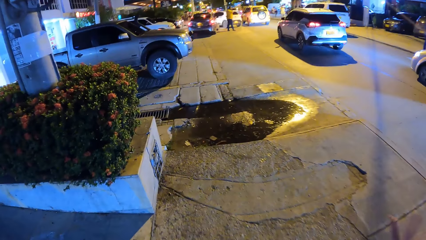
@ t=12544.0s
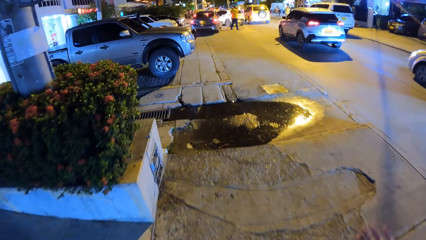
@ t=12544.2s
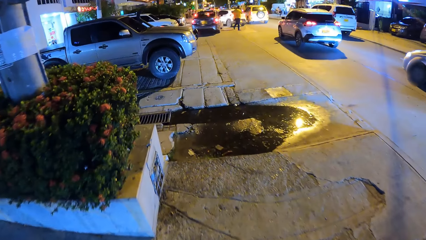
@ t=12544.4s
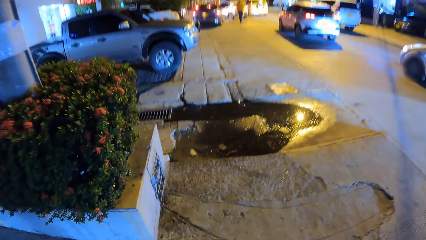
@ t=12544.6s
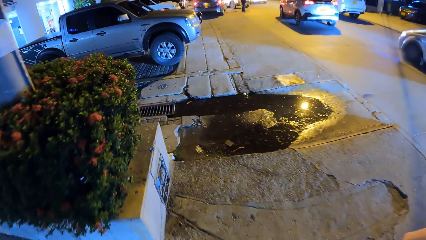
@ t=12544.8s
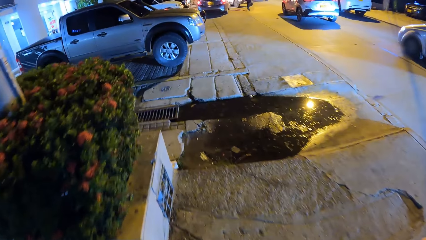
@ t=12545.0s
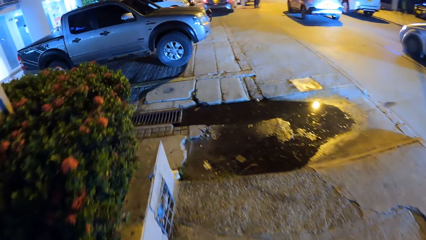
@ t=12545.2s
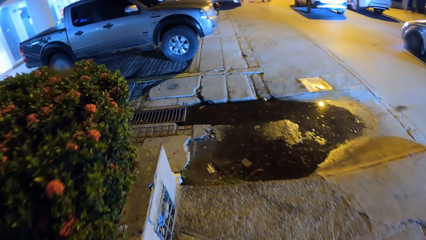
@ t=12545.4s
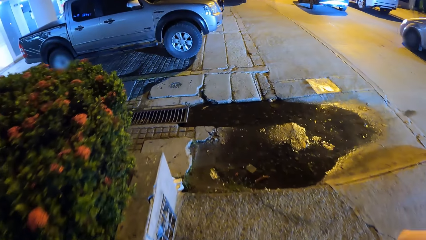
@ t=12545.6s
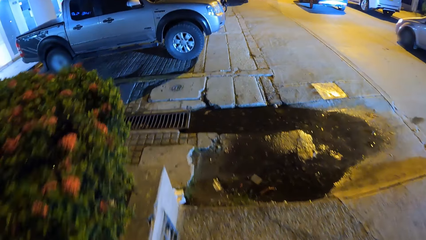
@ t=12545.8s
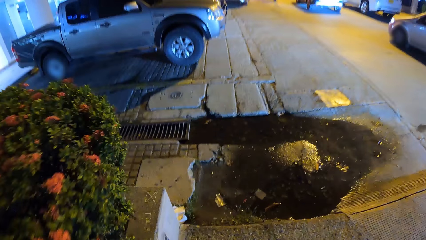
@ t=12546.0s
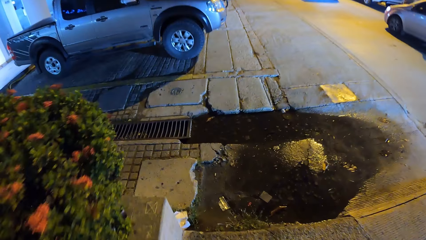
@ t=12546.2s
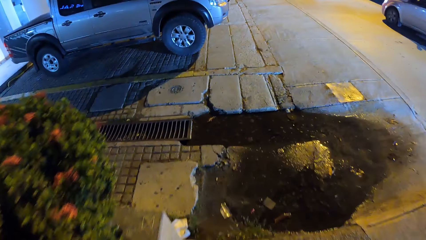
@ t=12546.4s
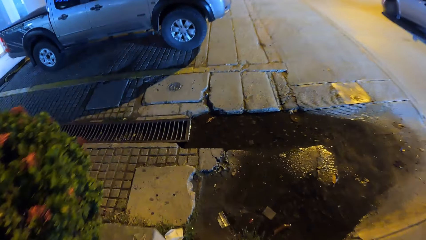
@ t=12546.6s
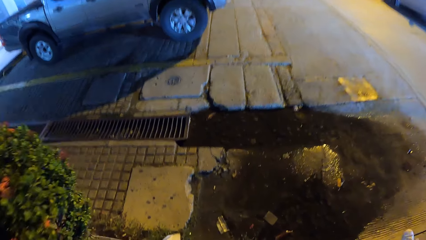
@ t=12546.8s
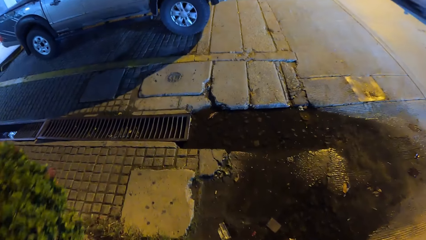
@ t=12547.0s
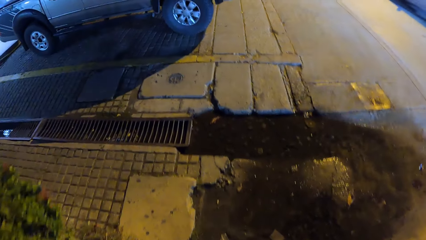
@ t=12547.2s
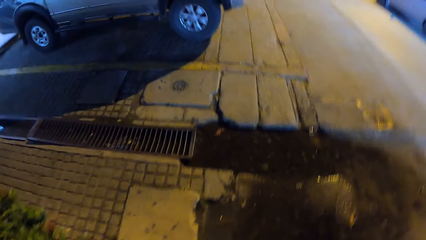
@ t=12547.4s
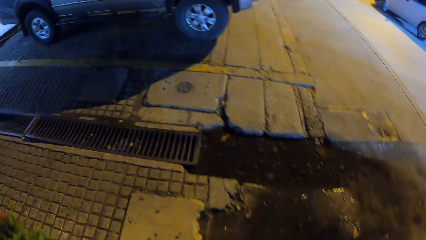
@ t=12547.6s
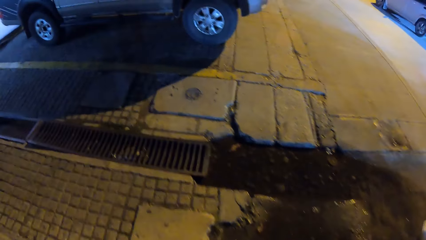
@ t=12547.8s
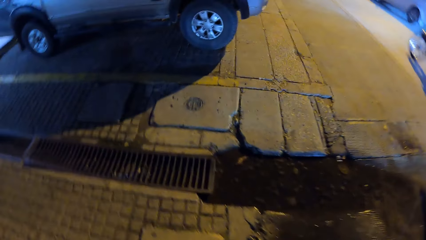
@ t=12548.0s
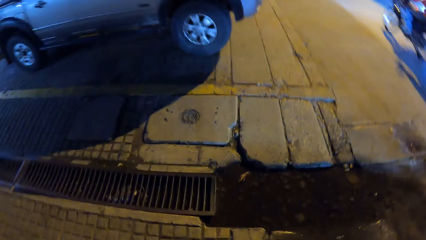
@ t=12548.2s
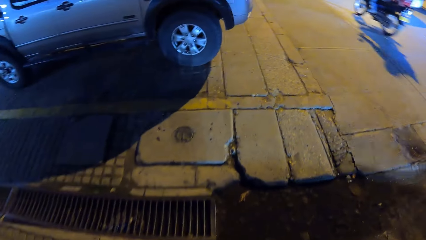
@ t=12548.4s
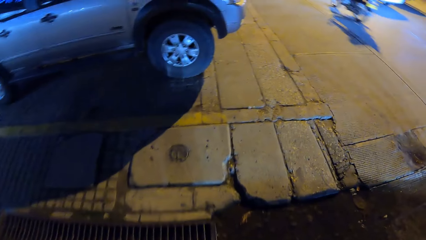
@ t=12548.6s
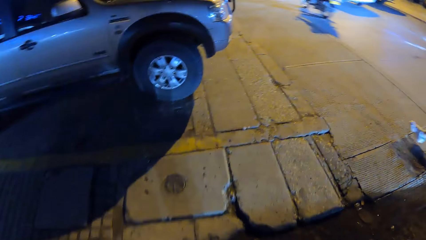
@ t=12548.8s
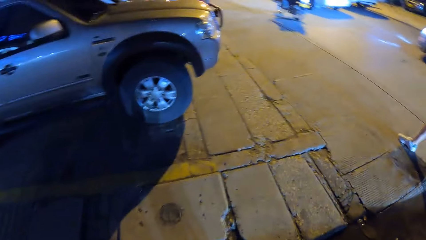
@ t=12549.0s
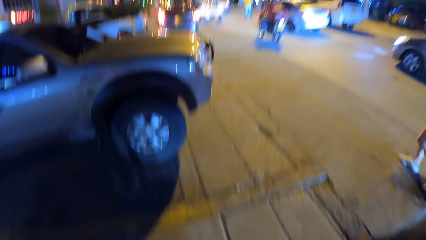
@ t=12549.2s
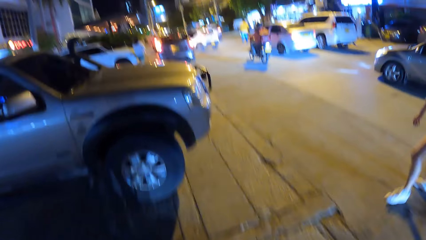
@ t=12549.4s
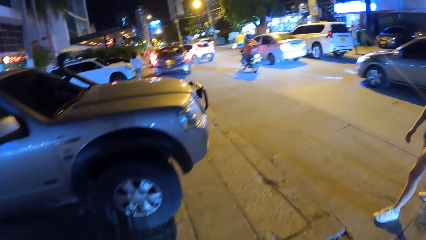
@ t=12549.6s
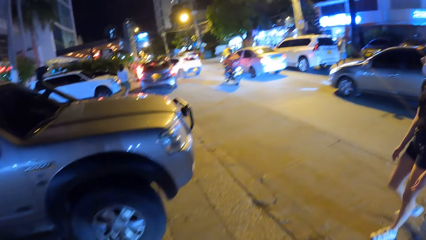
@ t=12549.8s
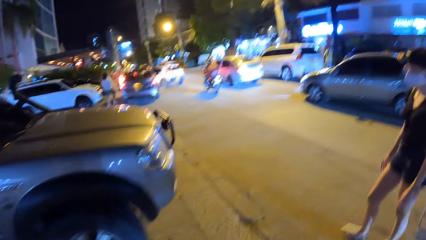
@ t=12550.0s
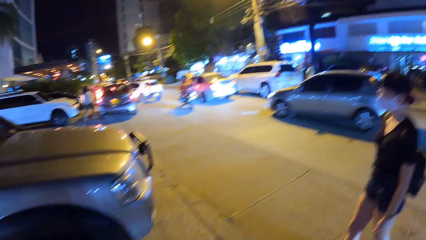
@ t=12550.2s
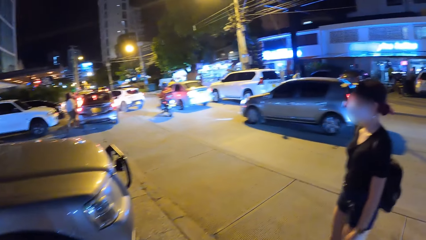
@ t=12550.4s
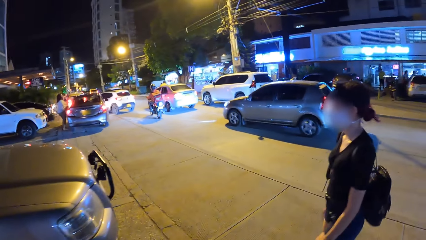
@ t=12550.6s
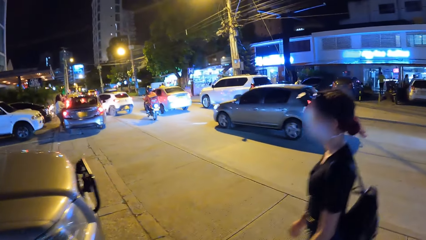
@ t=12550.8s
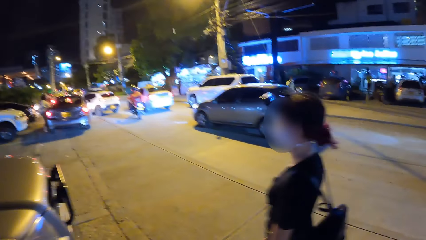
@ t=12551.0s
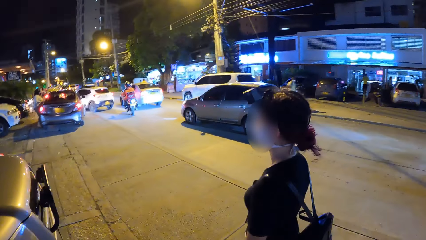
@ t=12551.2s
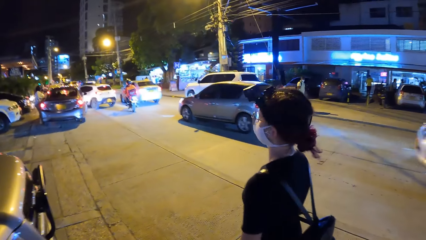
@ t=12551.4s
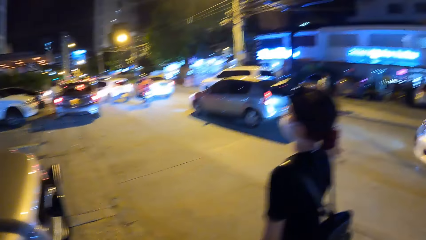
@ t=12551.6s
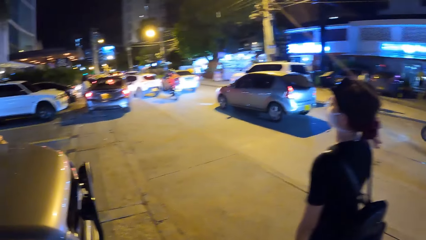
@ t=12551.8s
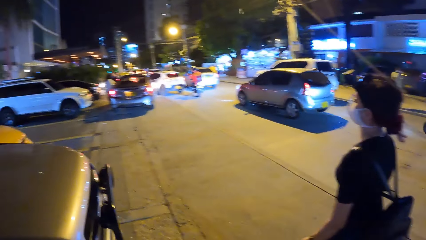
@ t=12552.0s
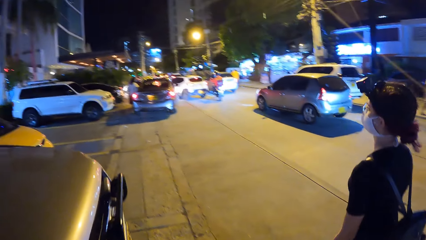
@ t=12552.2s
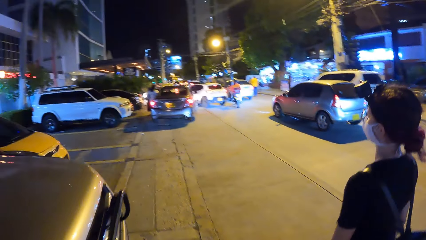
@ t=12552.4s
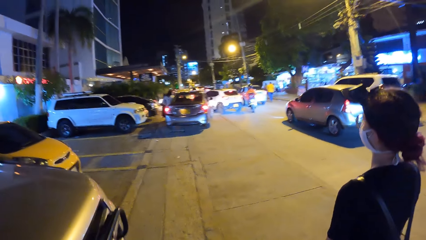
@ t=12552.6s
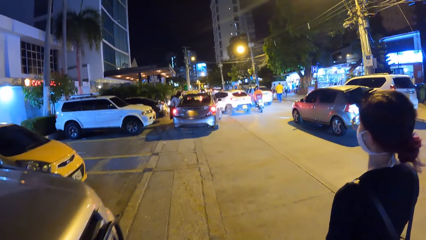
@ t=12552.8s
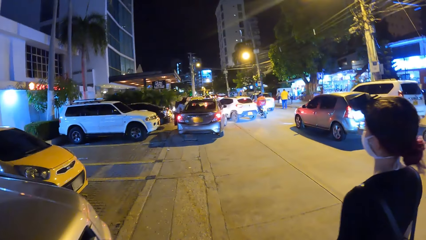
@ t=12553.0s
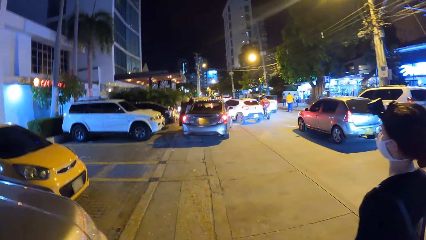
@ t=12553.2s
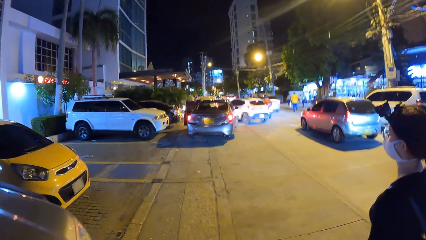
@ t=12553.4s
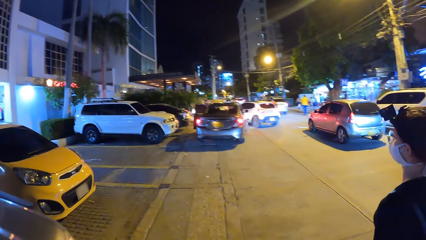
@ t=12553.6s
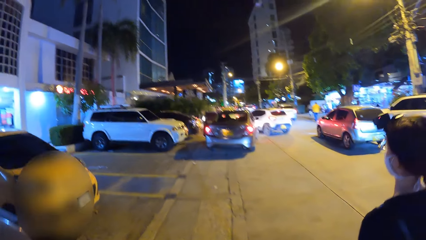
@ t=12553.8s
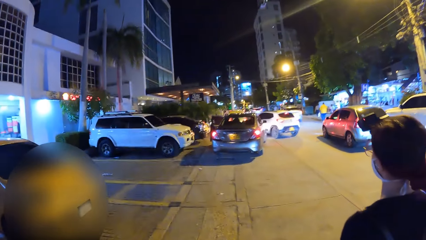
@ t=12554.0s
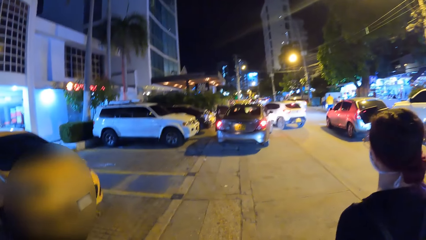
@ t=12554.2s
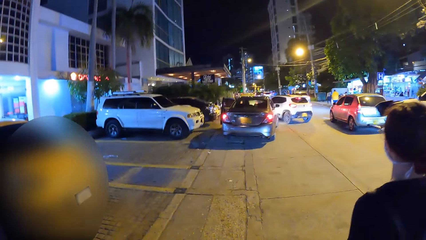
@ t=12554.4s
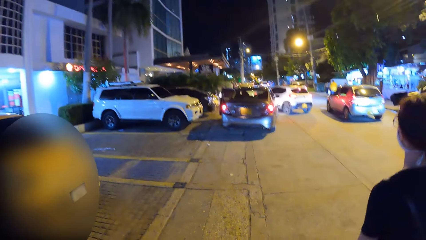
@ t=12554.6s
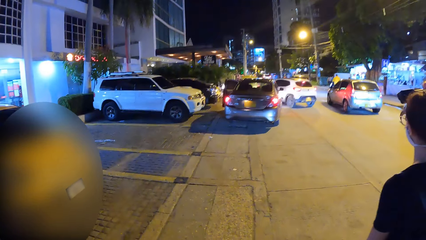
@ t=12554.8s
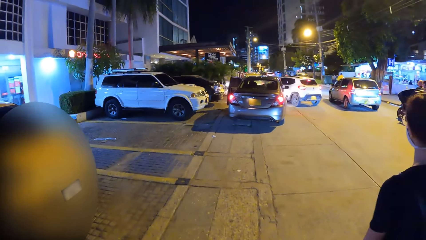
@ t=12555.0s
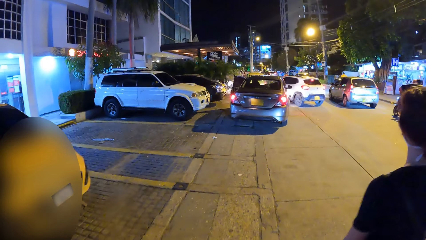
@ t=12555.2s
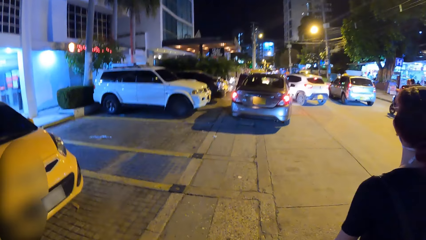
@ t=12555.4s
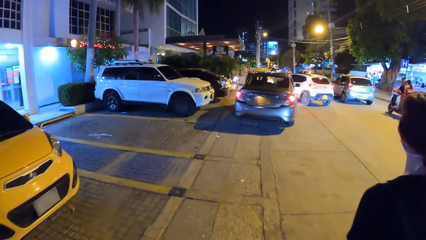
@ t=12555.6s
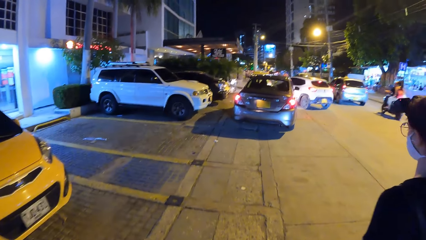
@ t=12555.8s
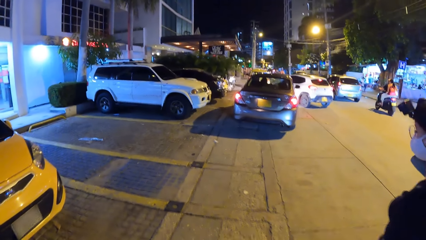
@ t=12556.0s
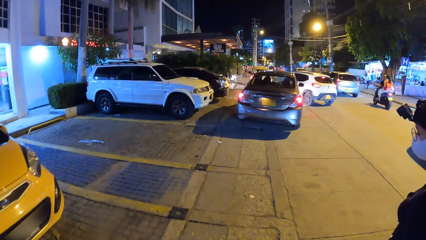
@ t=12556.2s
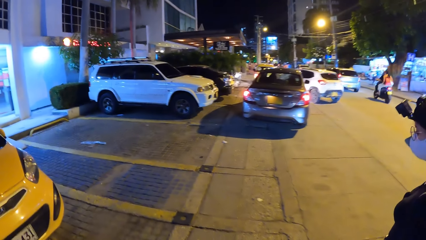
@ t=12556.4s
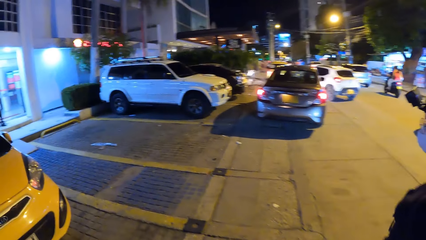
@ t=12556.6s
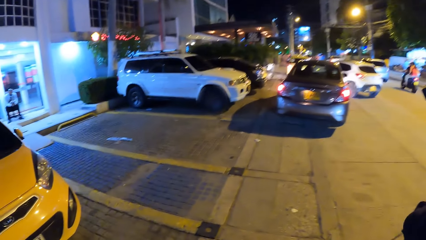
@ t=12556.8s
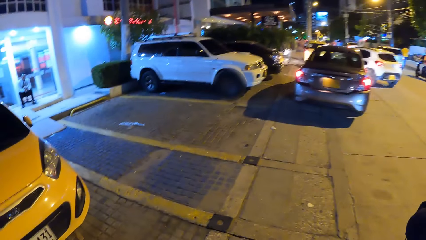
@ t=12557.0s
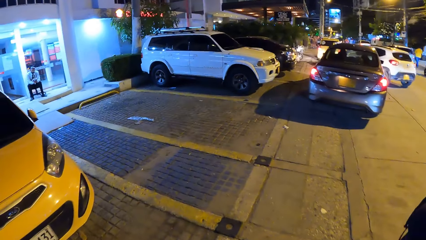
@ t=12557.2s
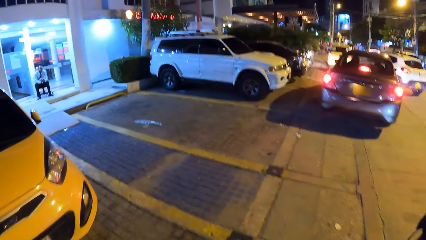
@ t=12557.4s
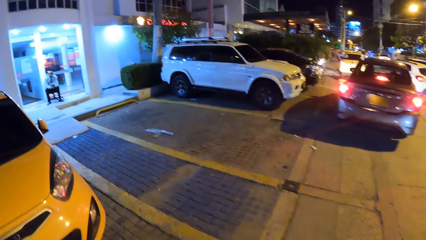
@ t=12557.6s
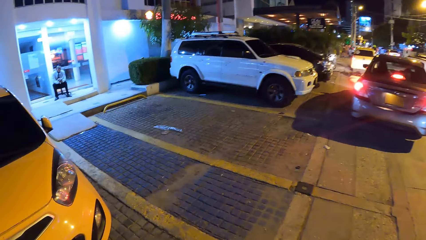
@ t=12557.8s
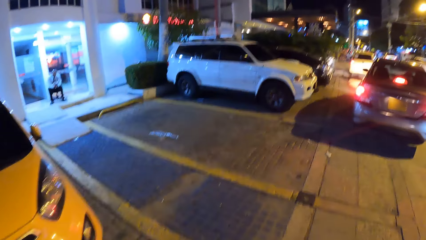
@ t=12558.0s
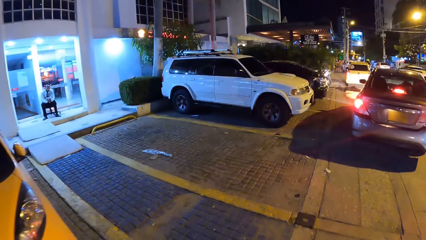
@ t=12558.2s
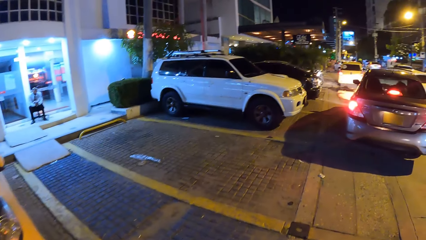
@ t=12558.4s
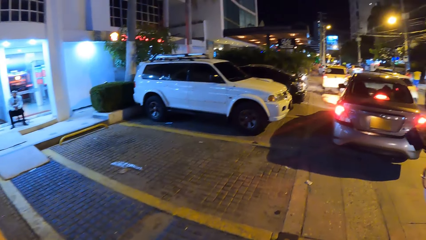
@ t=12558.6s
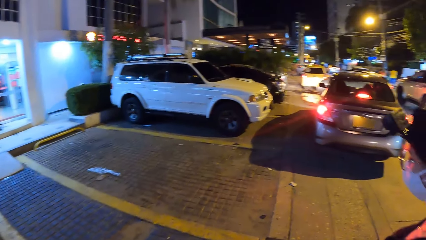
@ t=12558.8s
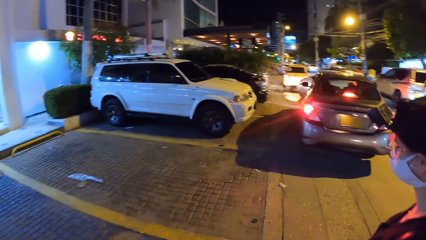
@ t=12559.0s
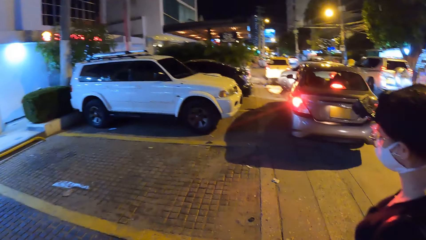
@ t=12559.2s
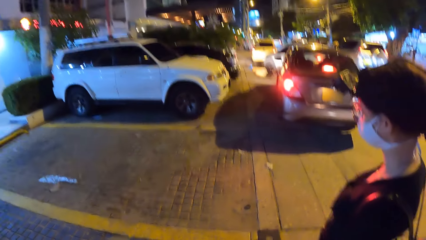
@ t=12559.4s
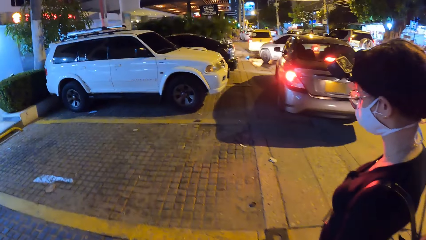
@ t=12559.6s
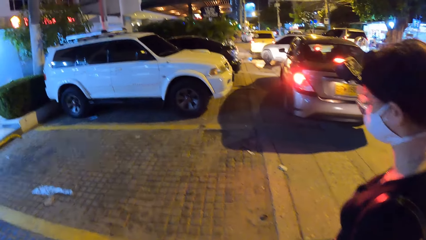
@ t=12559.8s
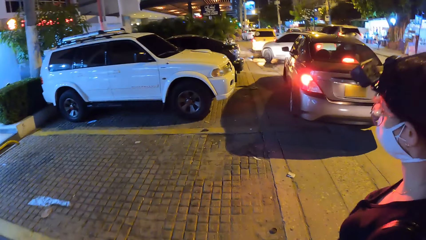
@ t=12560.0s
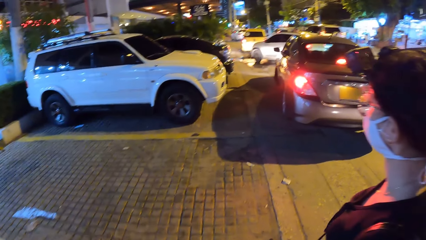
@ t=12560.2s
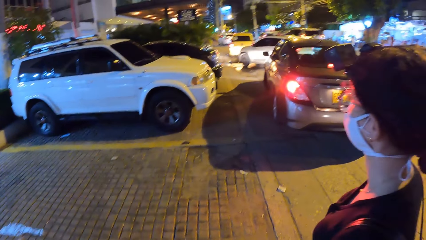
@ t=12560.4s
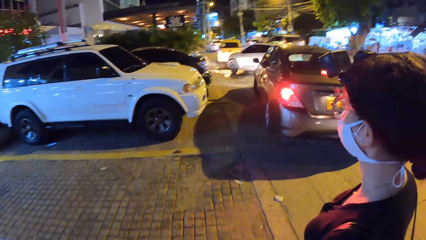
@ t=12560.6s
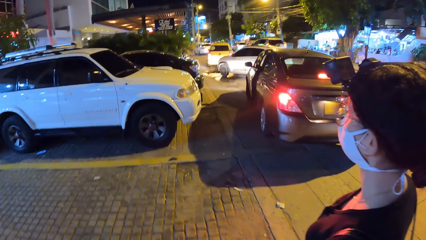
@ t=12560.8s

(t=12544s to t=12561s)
A white car drives past the camera wearer on the road. A motorcyclist rides past the camera wearer on the road. A grey car drives past the camera wearer on the road. The woman walks beside the camera wearer on the walkway on the road. Another motorcyclist rides past the camera wearer on the road.
